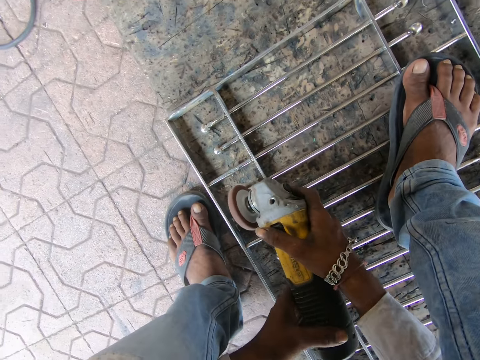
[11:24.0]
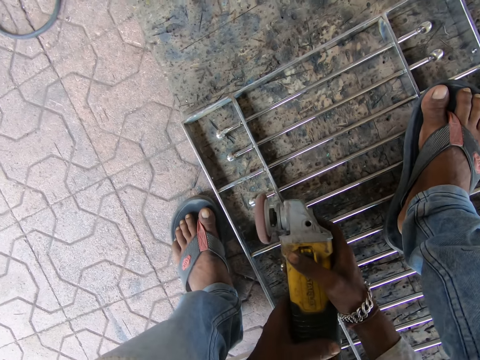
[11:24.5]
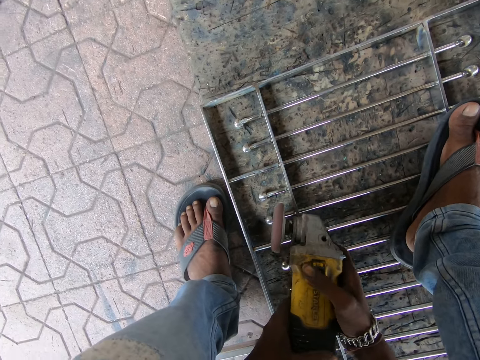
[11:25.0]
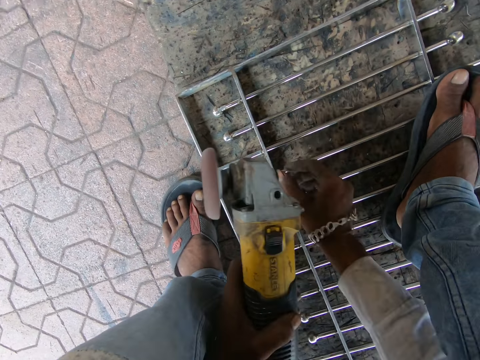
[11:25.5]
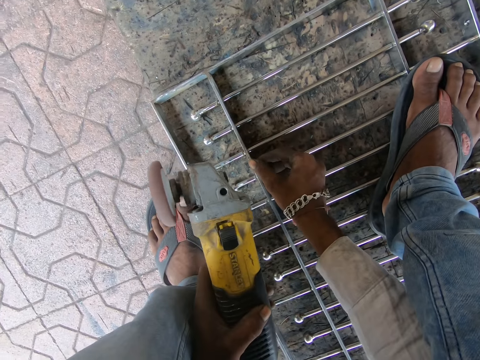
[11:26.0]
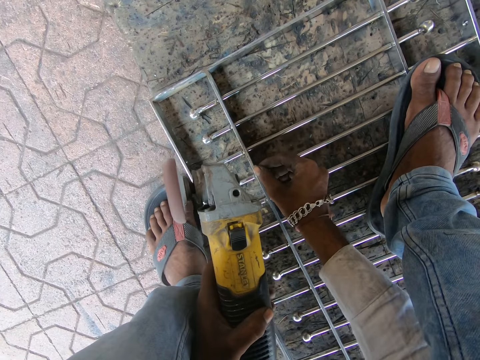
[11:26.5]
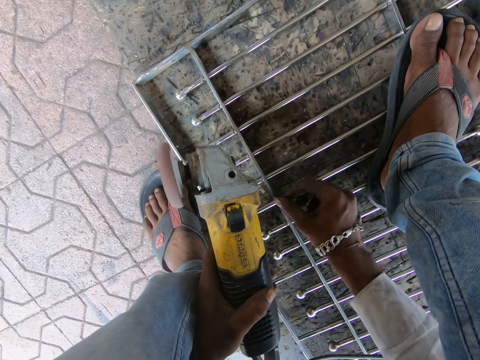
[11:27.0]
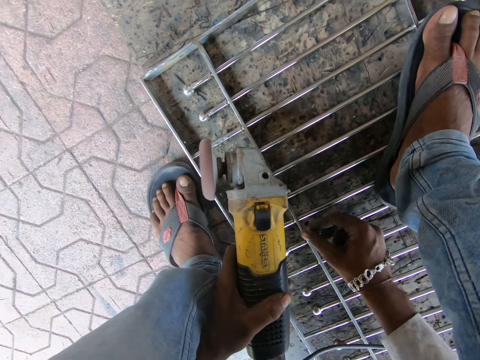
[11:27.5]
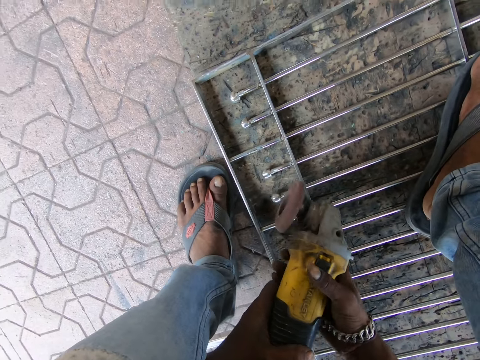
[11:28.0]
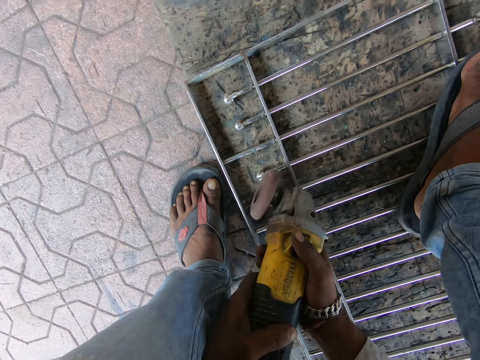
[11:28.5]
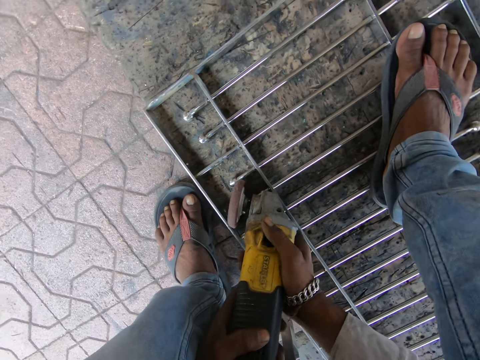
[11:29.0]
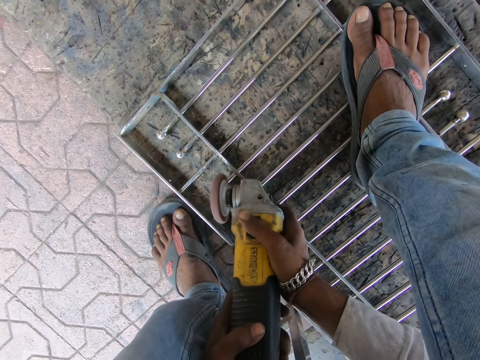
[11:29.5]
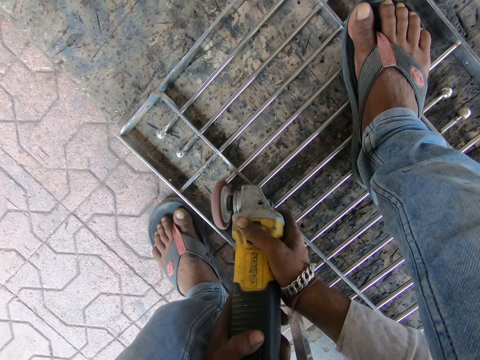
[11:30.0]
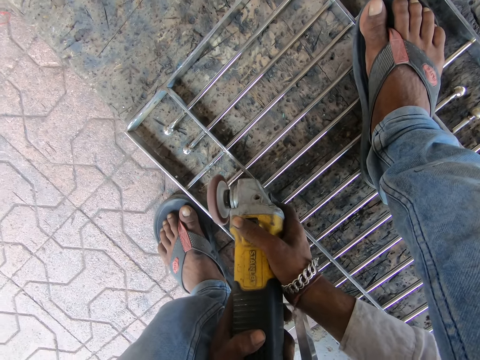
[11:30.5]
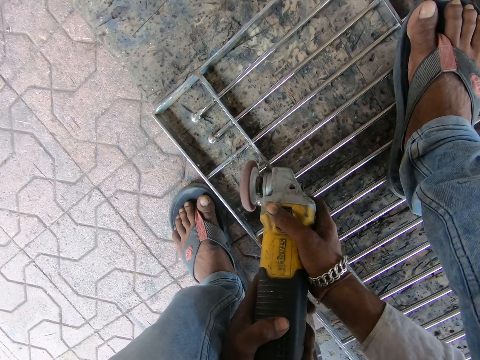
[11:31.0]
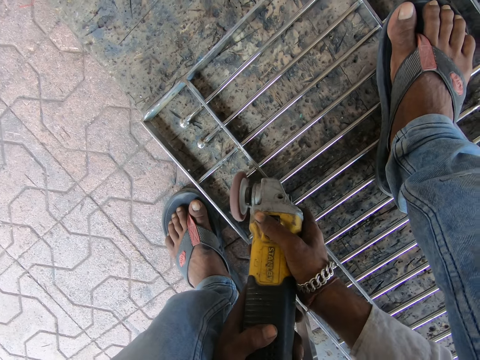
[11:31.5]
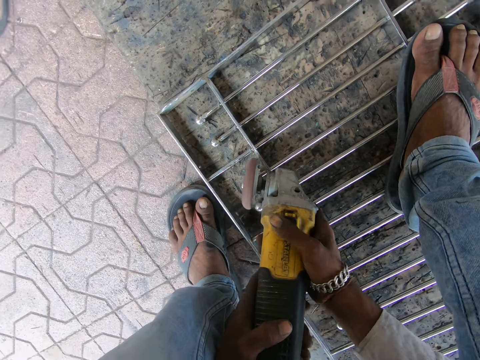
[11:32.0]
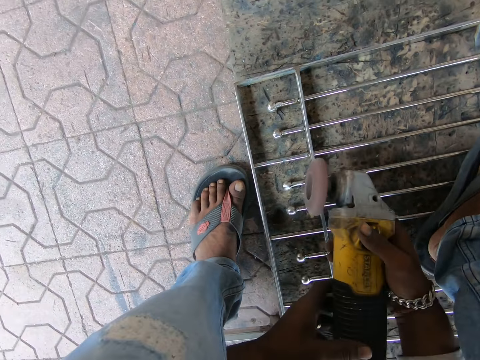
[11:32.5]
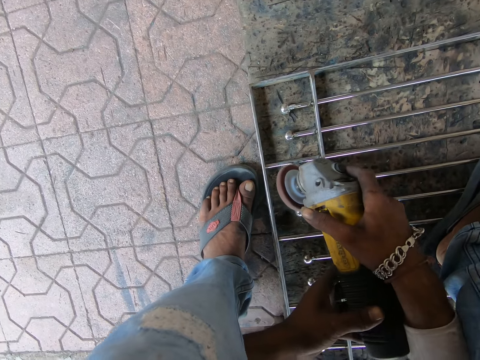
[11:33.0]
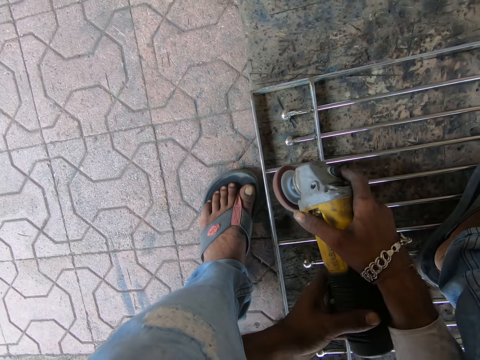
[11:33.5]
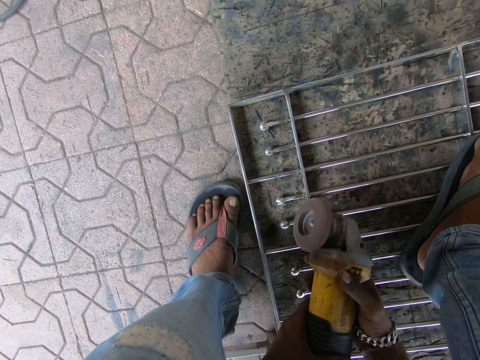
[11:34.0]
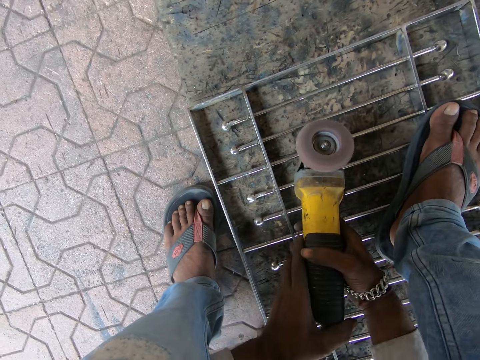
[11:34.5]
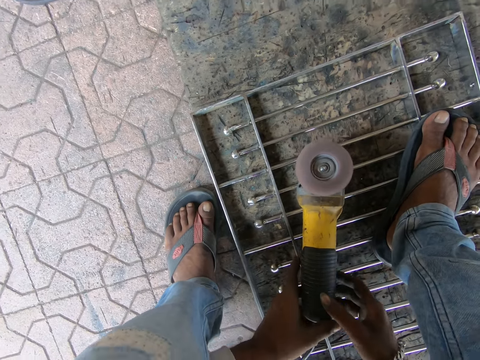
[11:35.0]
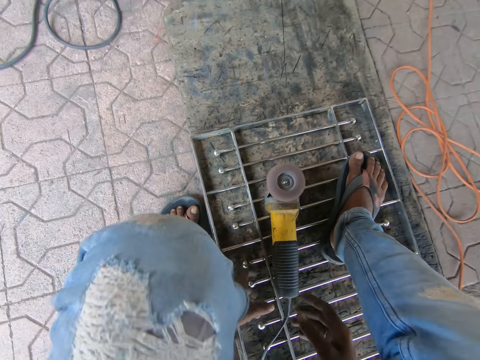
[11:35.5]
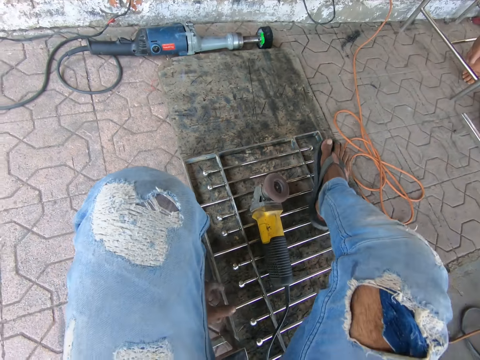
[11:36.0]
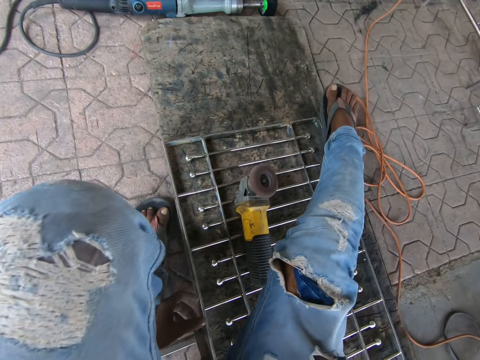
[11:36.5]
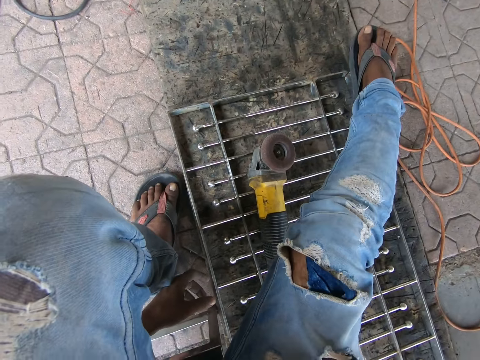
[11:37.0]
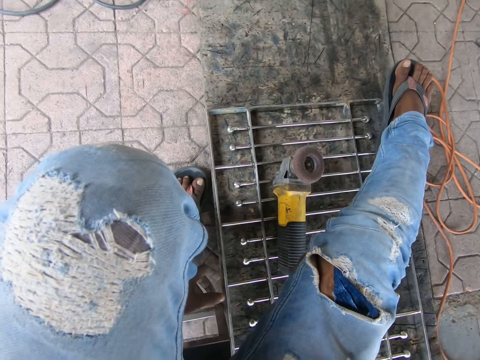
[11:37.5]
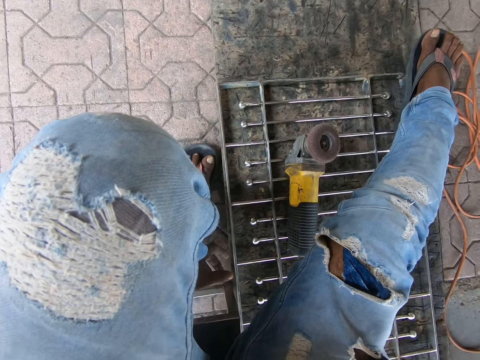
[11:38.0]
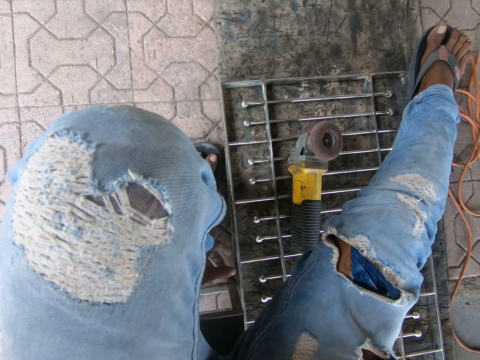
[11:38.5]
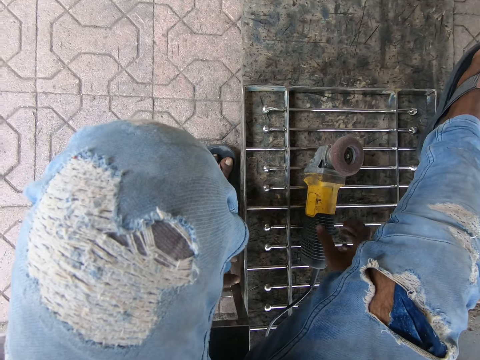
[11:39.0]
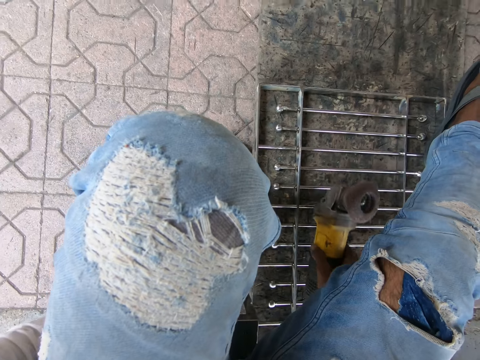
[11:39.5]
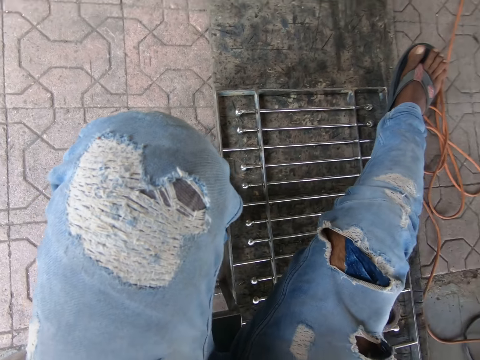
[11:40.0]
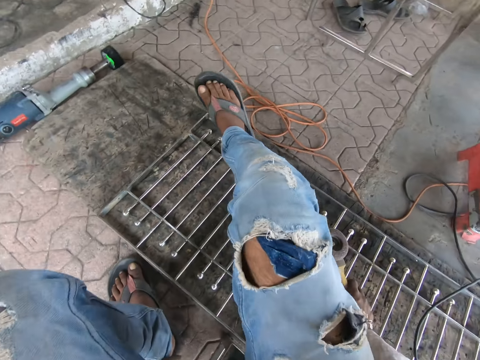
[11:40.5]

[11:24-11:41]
The camera wearer touches the railing with his right hand. He moves something from the metal poles with his right hand. He files the rod in the railing with the filing machine in his hands. He welds the metal poles with the welding machine. He drops the filing machine on the railing with his hands. He stretches his left leg. He straightens his right leg on the metal poles. He moves the filing machine on the railing with his right hand.

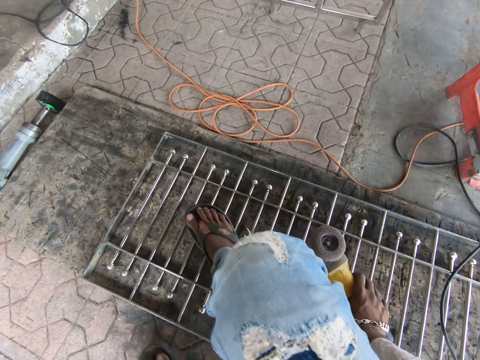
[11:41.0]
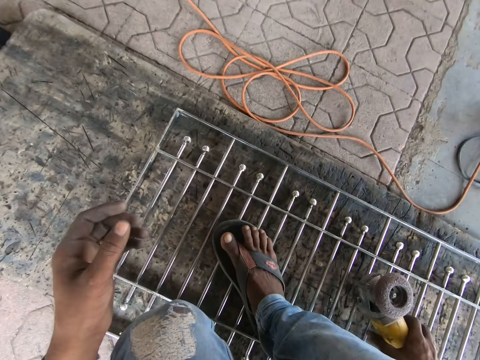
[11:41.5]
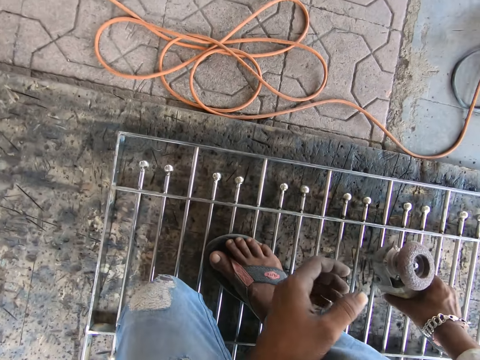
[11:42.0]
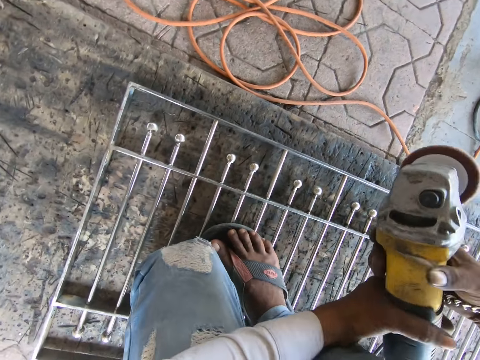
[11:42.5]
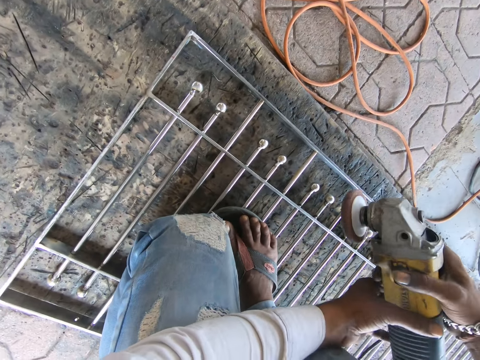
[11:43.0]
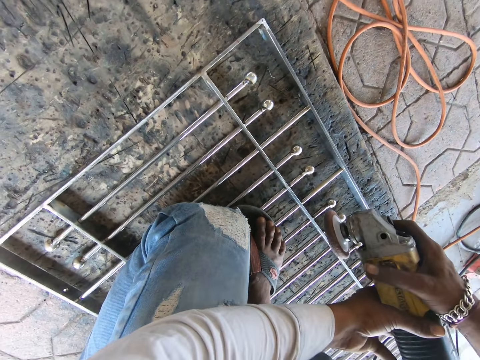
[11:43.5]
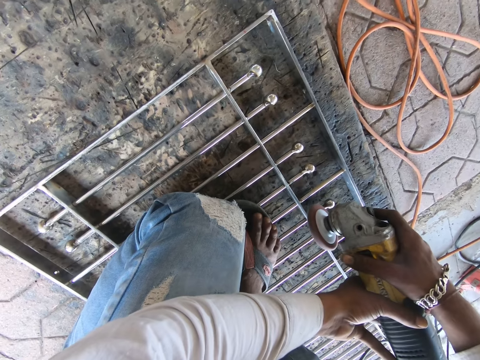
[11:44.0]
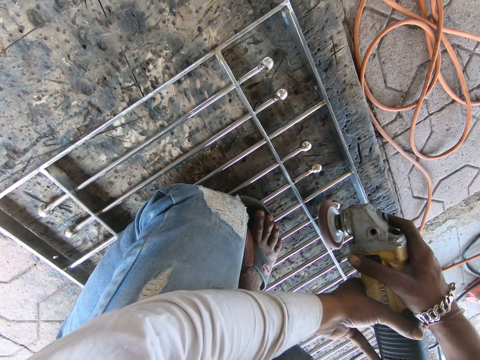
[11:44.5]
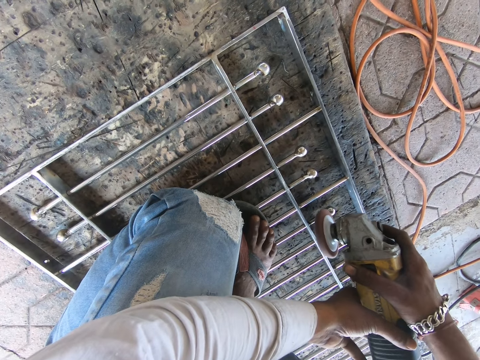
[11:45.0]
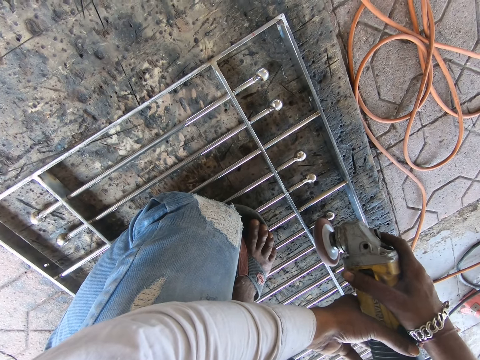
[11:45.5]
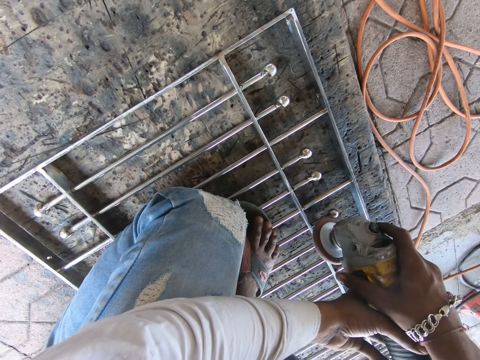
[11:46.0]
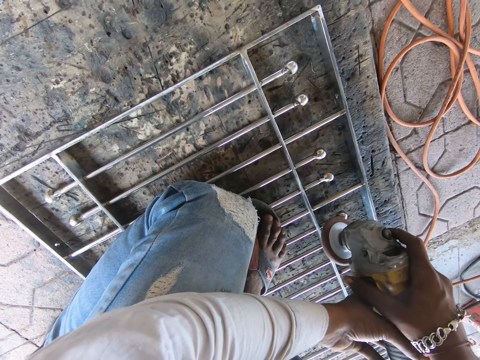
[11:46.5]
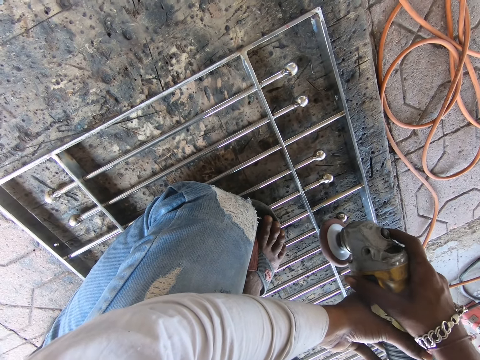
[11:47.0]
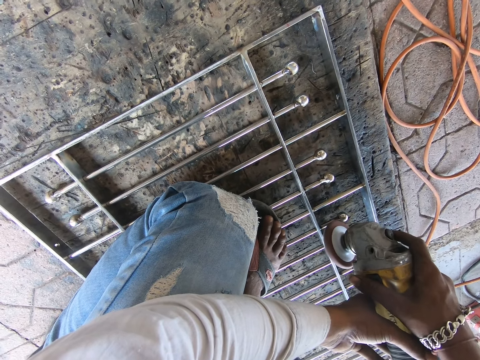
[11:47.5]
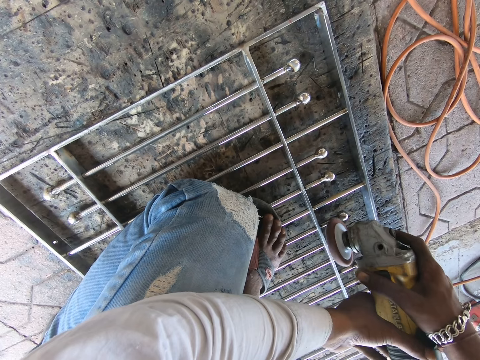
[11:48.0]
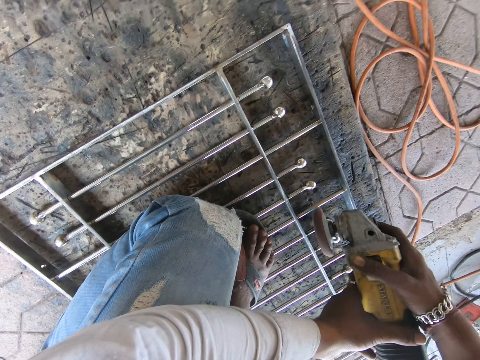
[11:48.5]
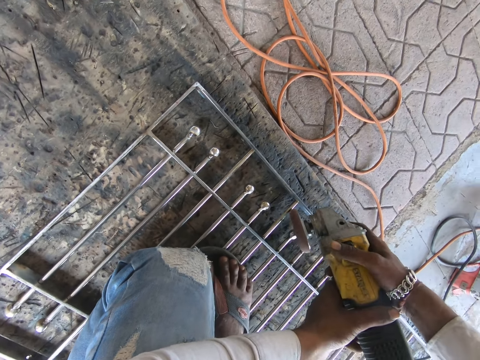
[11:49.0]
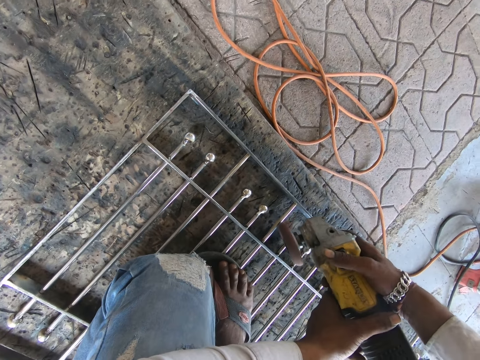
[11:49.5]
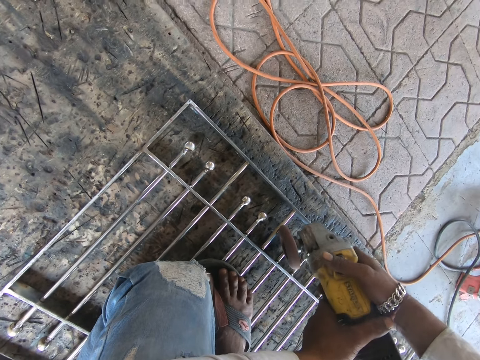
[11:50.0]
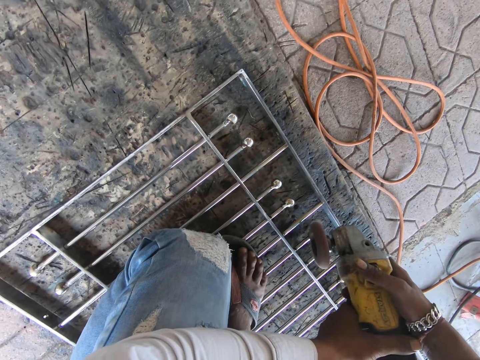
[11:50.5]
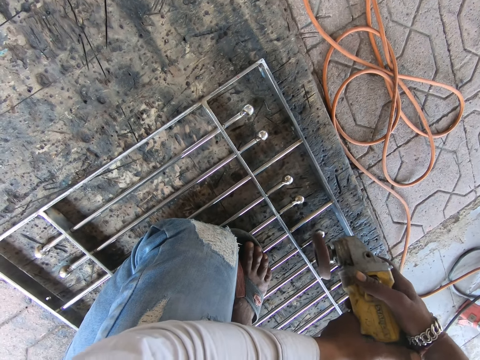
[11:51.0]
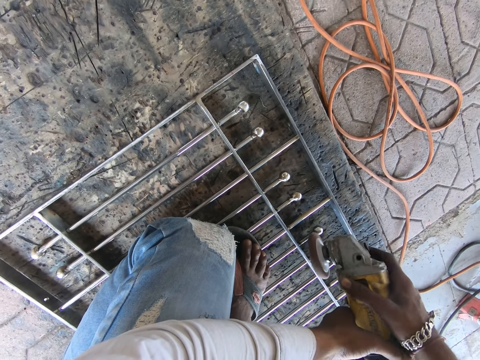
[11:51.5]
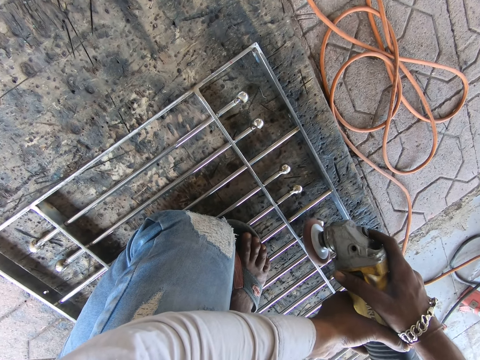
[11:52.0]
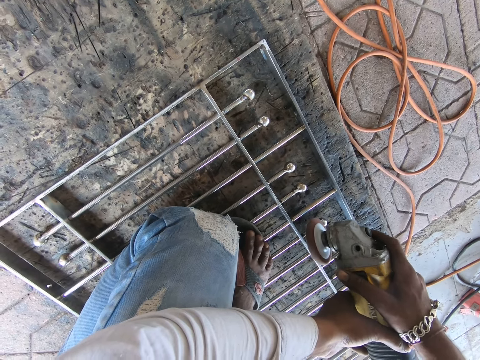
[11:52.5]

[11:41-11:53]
The camera wearer carries the filing machine from the railing with his right hand. He holds the filing machine with both hands. He welds metal poles with a welding machine. He files a rod in the railing with the filing machine in his hands.
